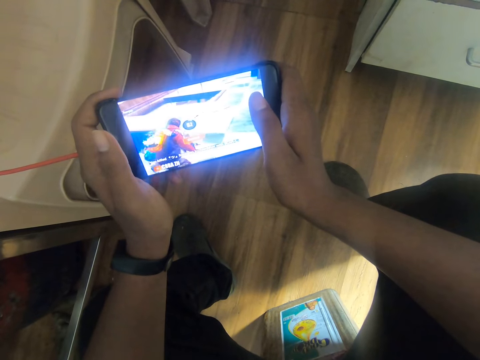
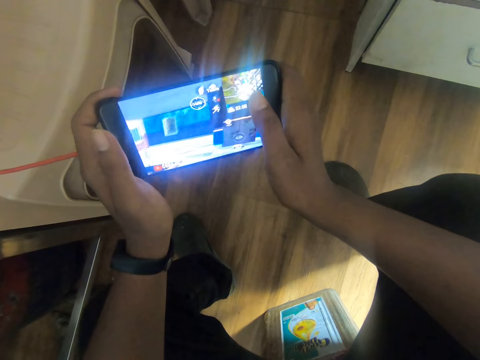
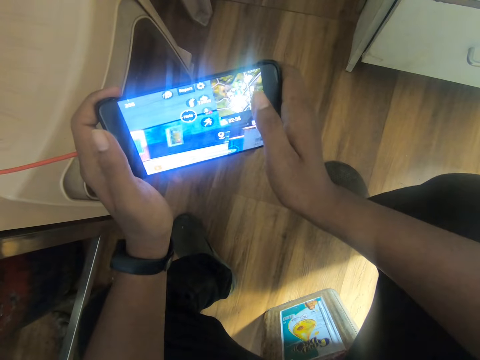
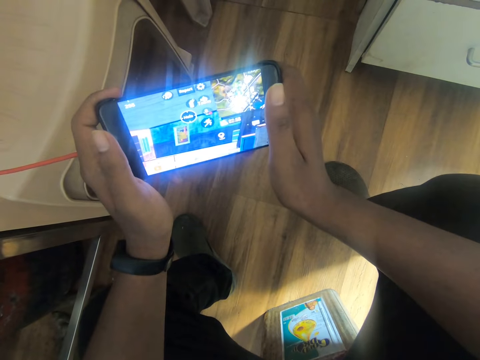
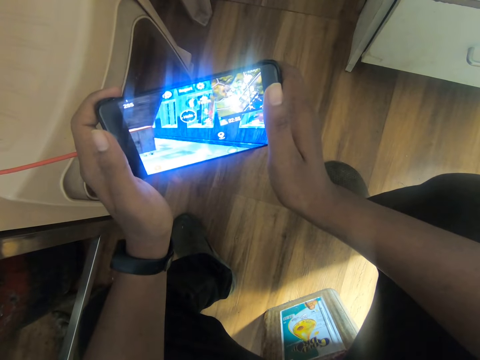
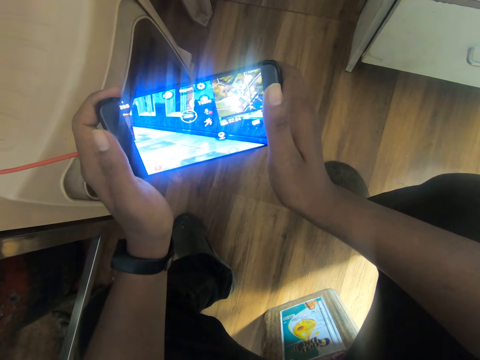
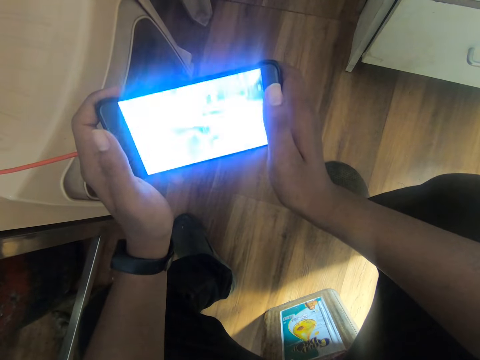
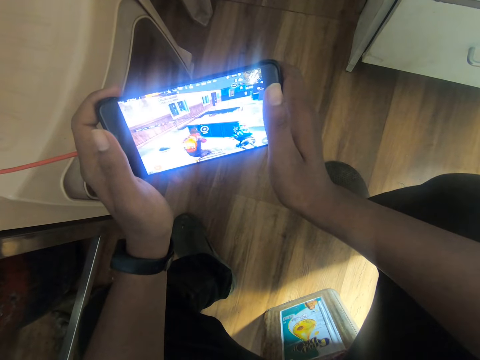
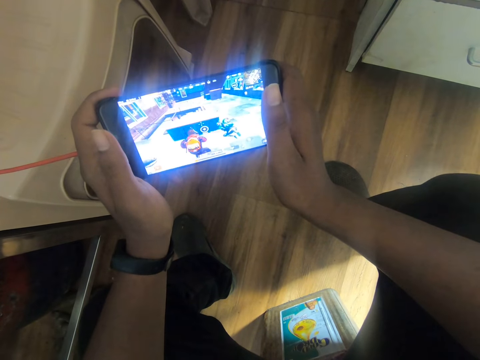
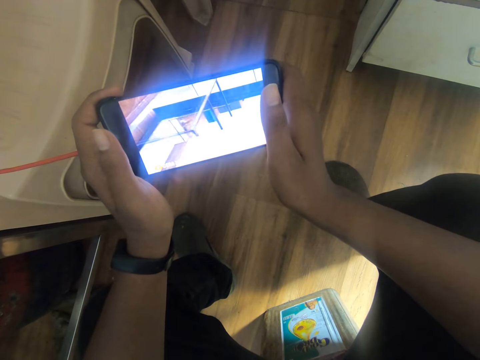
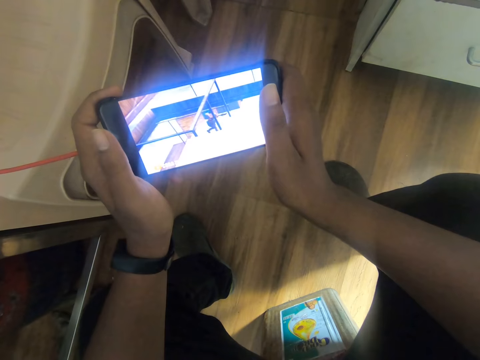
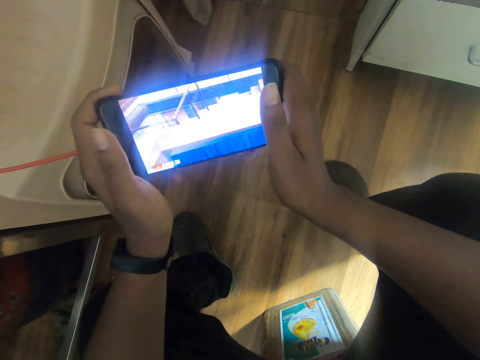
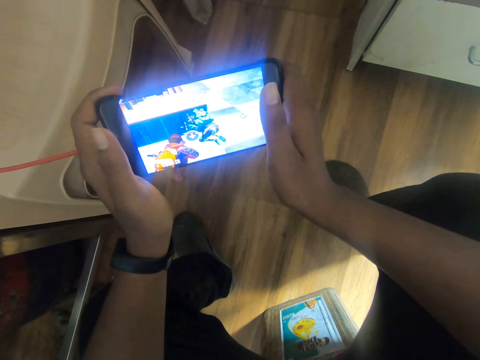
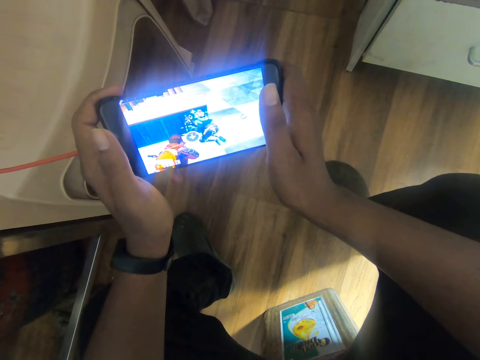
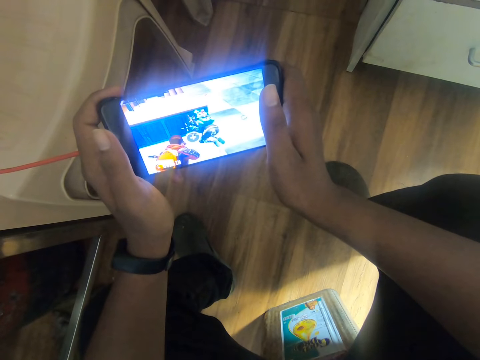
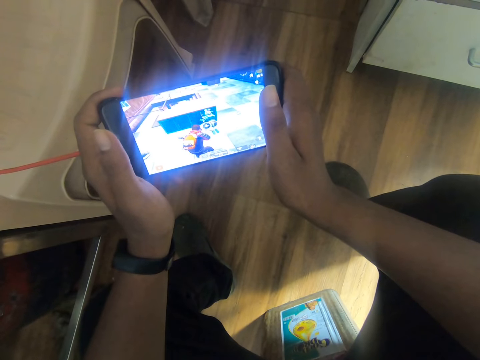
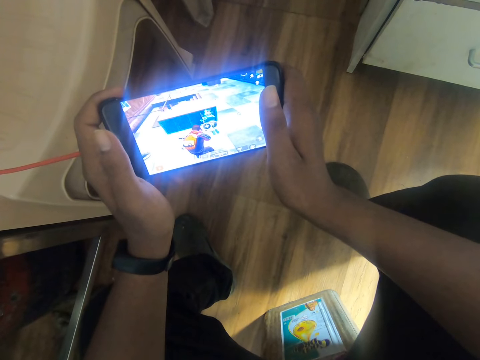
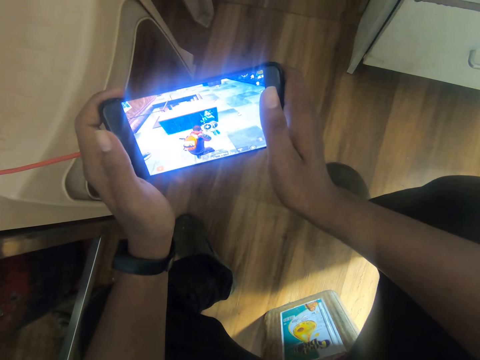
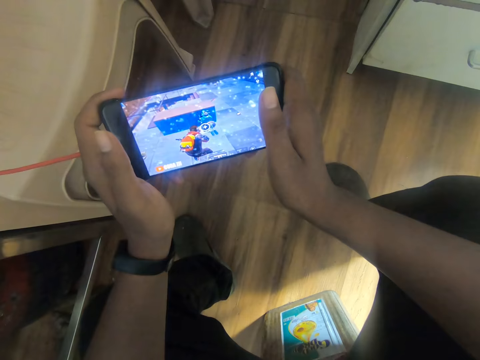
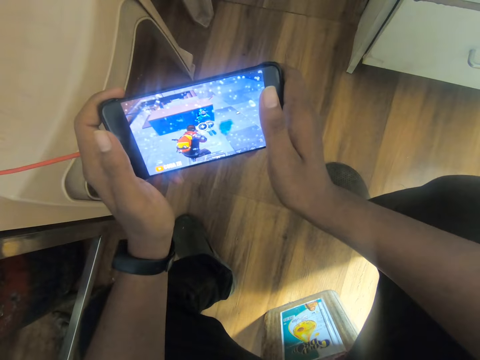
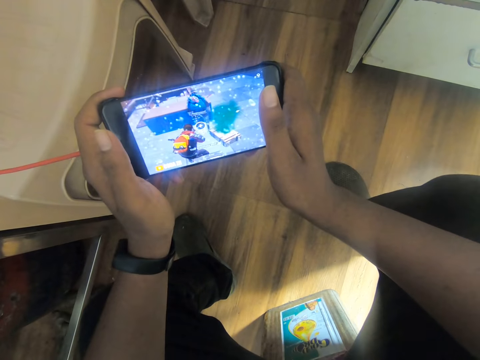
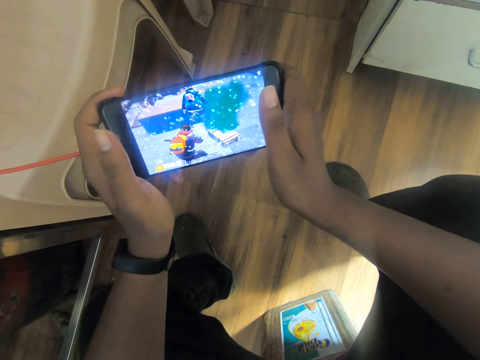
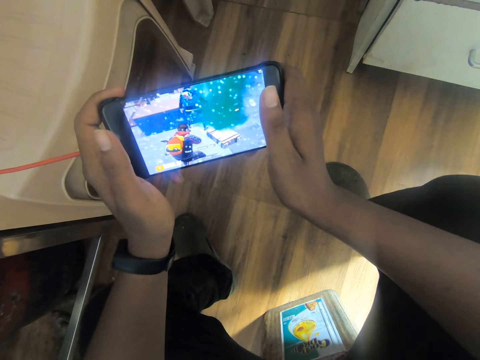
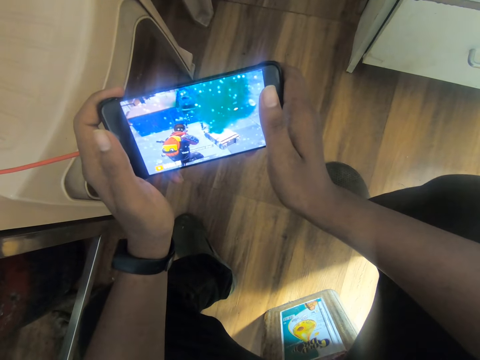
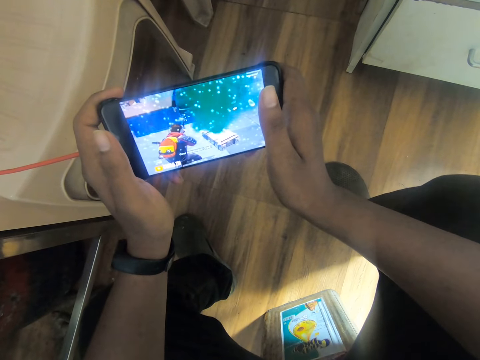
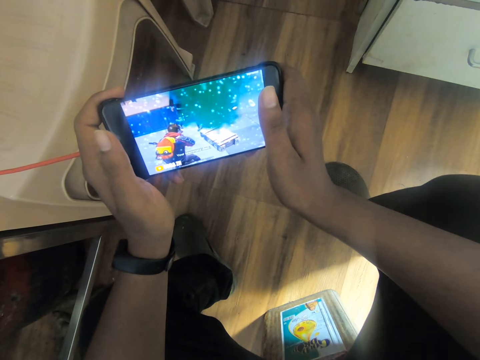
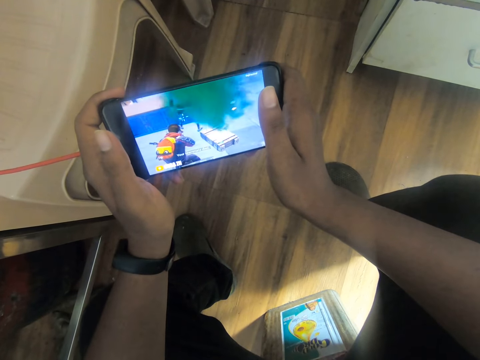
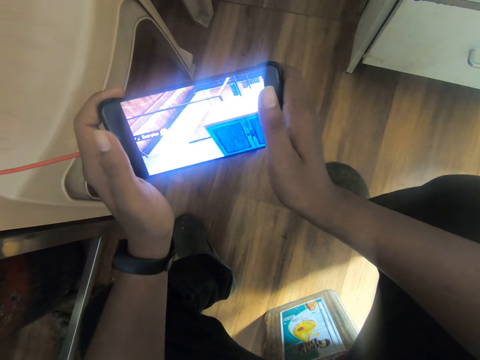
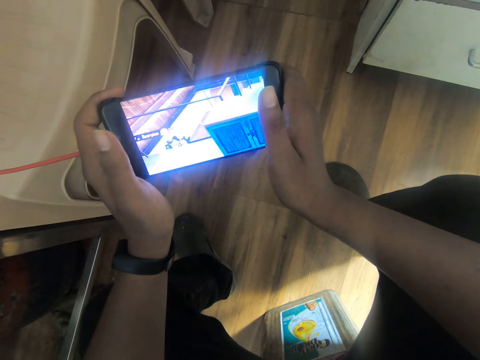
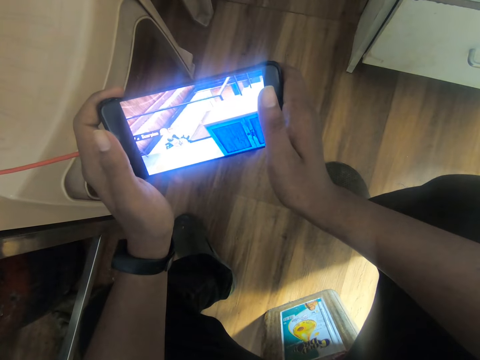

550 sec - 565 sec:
The camera wearer raises the right hand thumb. They watch on the phone in both hands.

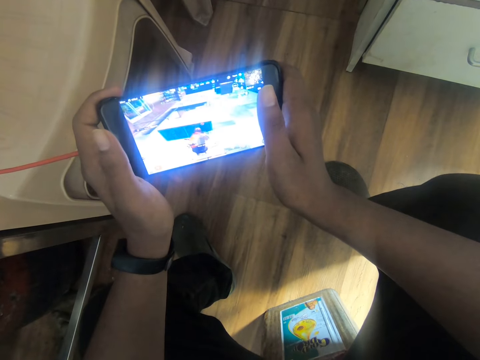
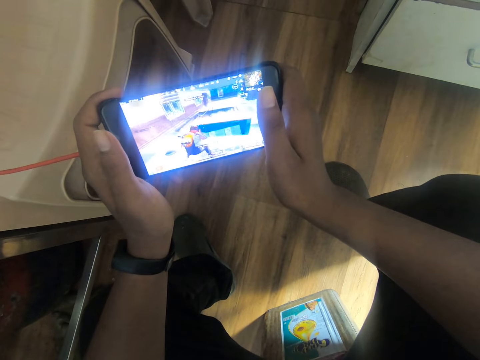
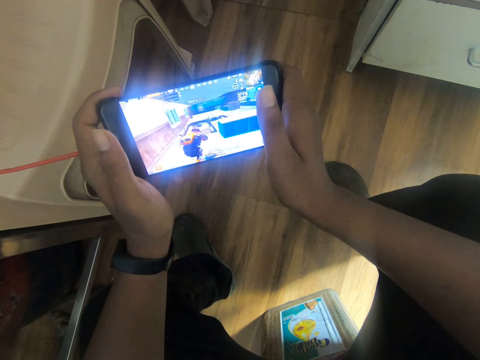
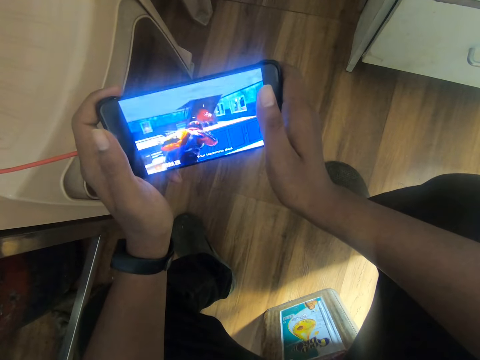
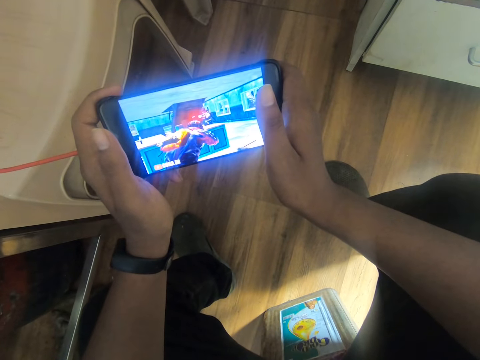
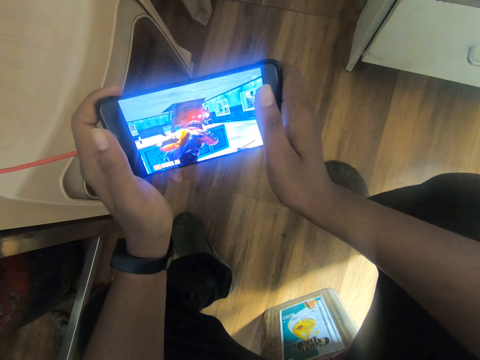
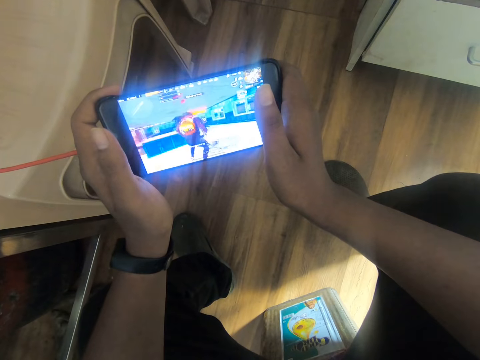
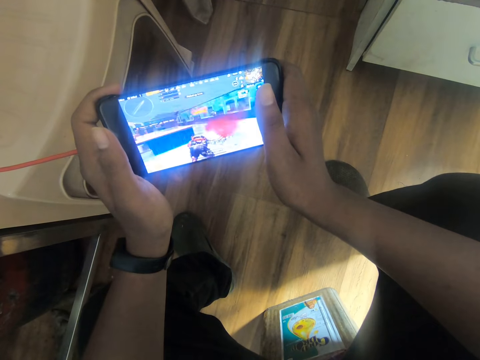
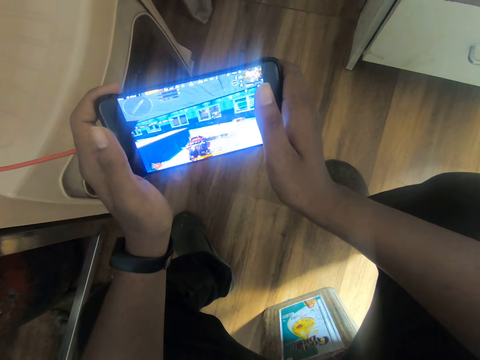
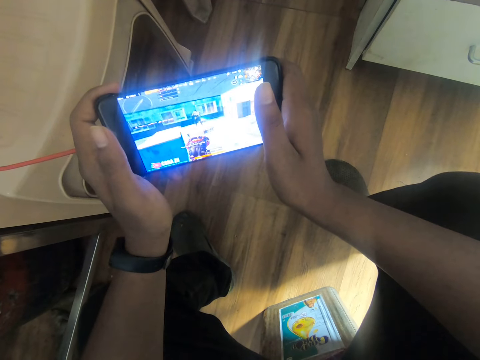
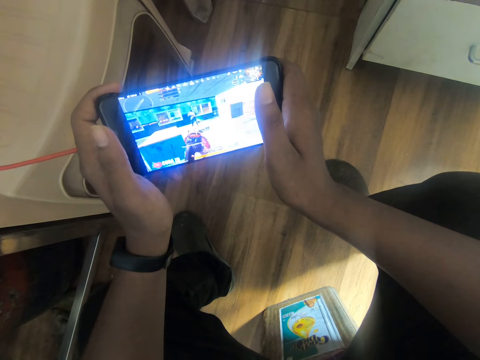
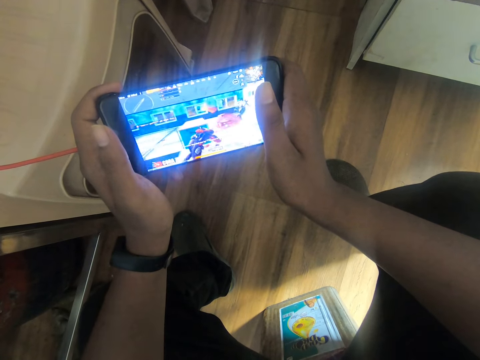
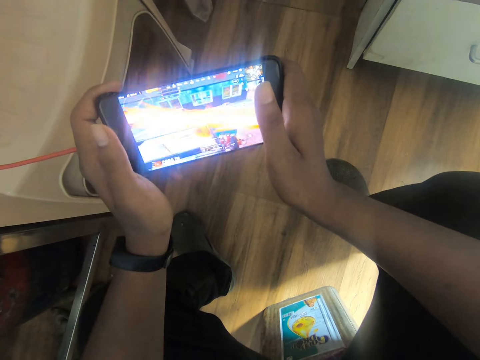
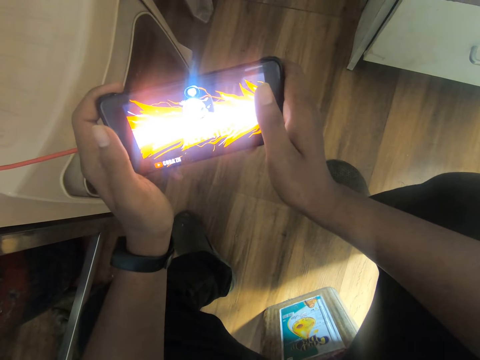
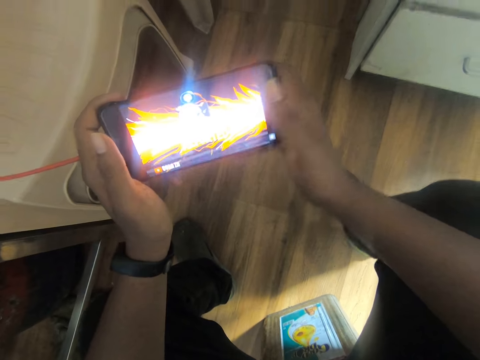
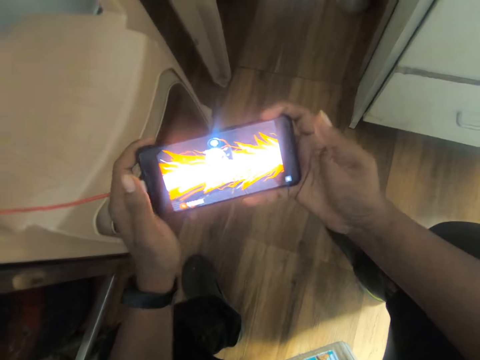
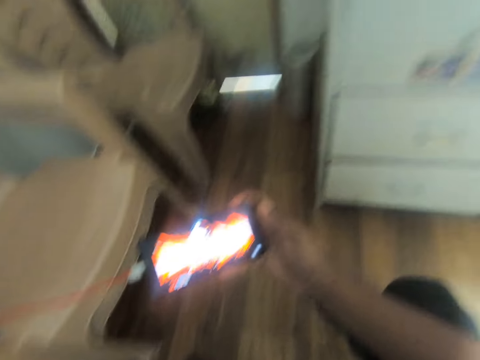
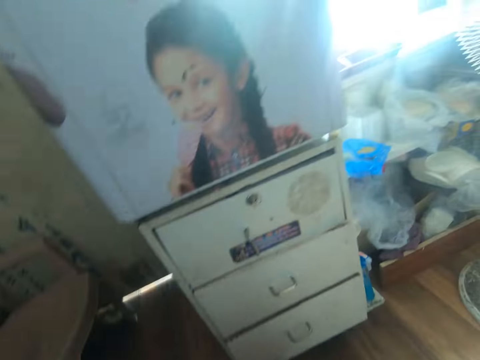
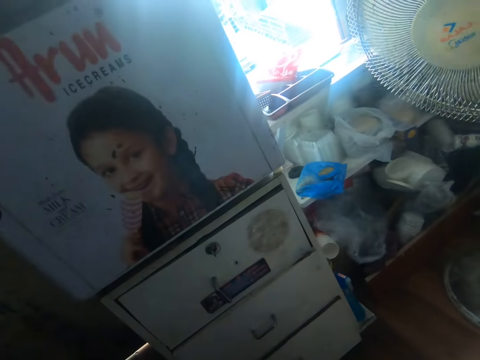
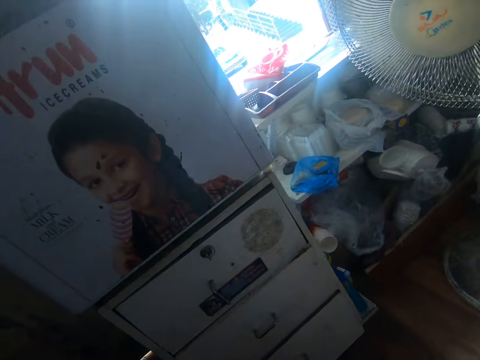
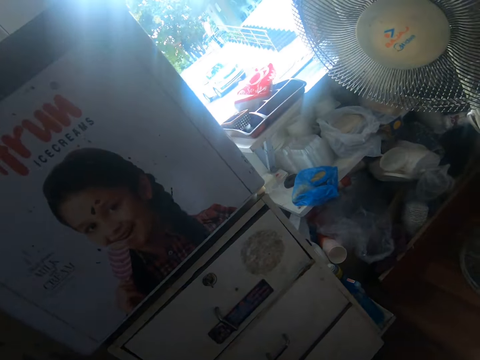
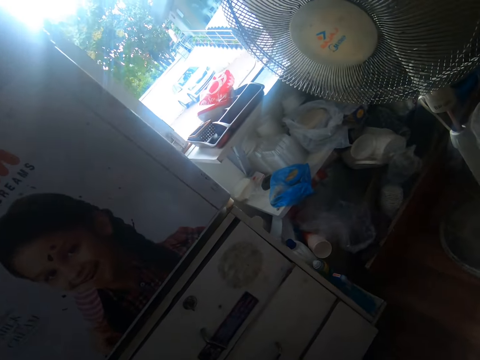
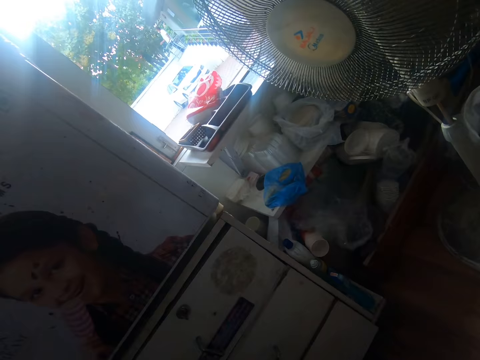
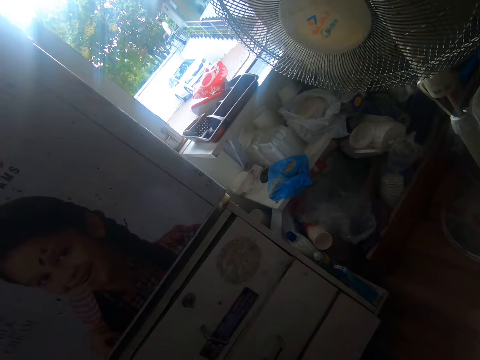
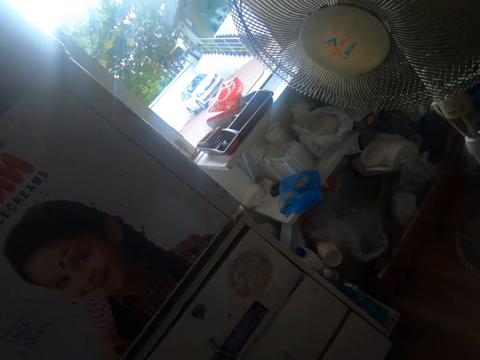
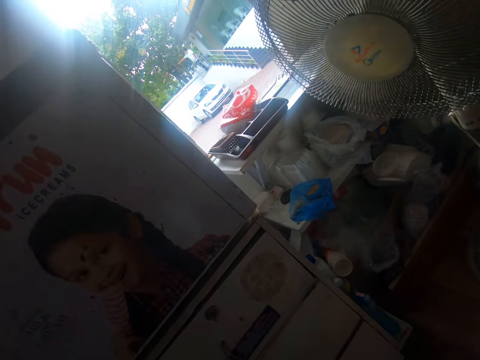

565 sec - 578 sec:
The camera wearer adjusts his right hand on the phone. He removes the left hand from the phone, holds the phone with his right hand, looks around and looks outside.
